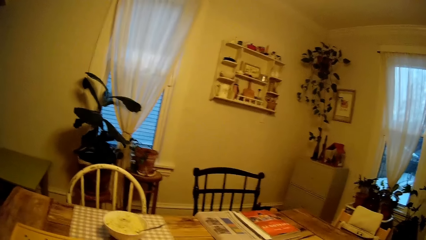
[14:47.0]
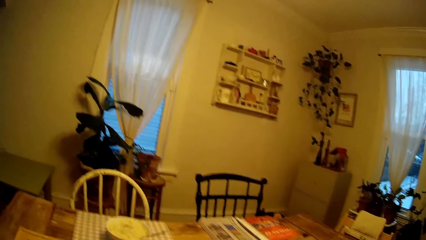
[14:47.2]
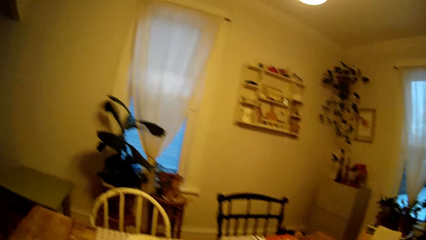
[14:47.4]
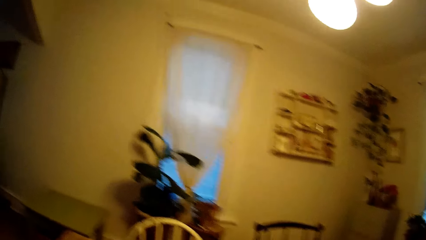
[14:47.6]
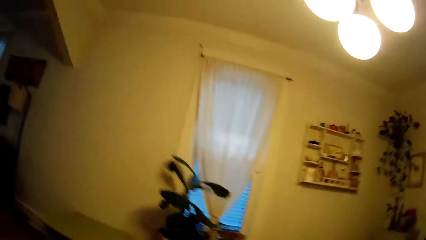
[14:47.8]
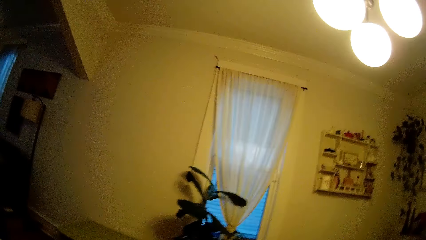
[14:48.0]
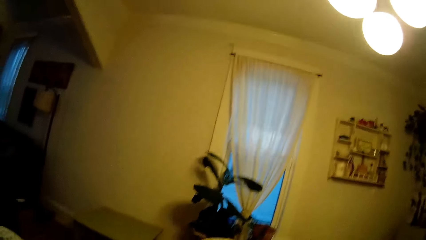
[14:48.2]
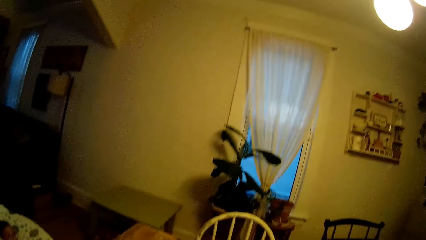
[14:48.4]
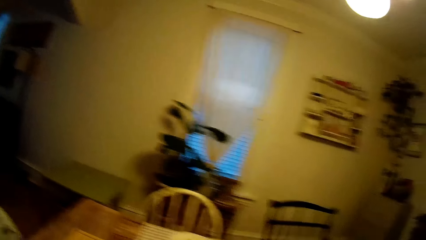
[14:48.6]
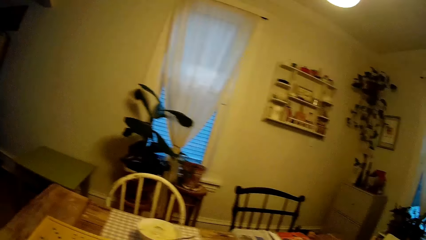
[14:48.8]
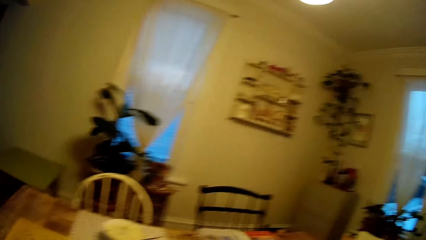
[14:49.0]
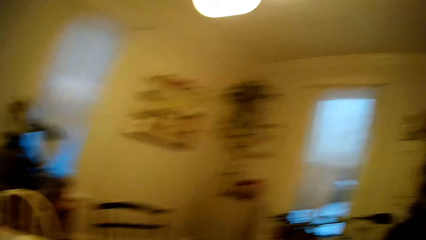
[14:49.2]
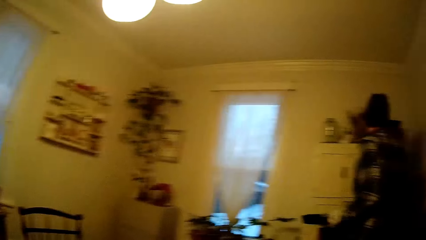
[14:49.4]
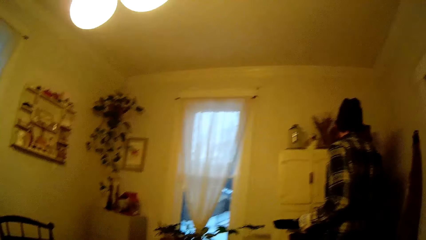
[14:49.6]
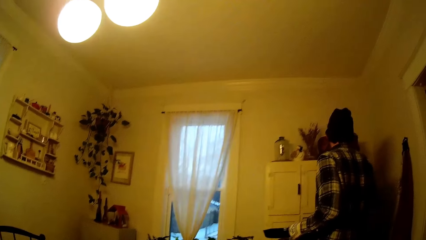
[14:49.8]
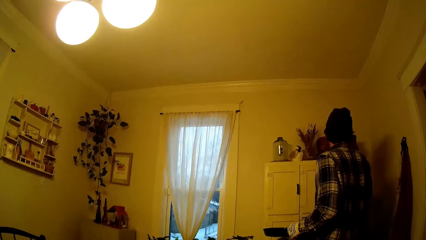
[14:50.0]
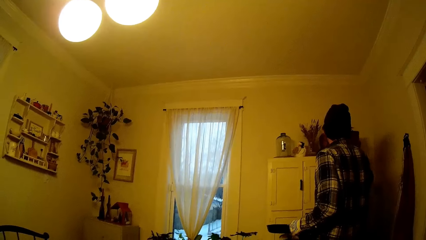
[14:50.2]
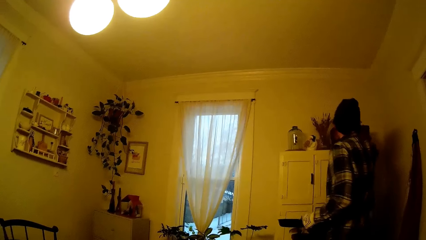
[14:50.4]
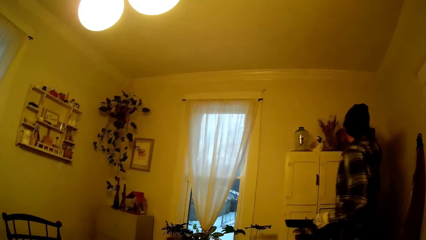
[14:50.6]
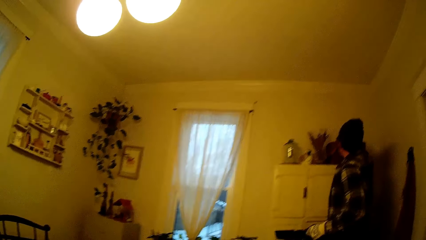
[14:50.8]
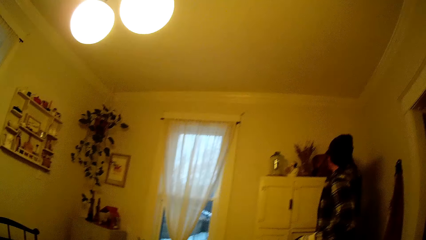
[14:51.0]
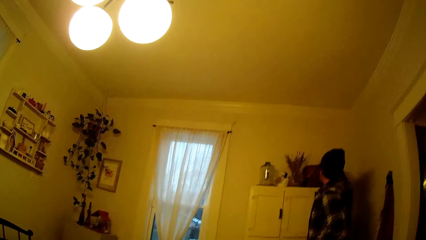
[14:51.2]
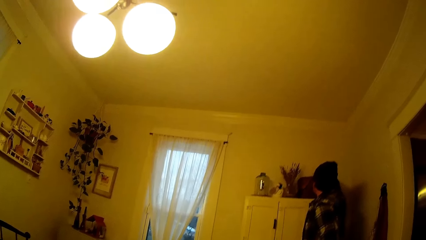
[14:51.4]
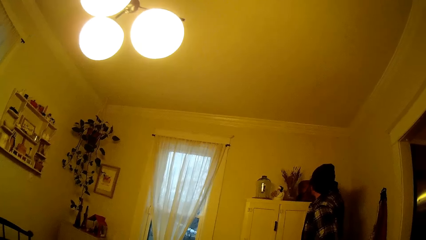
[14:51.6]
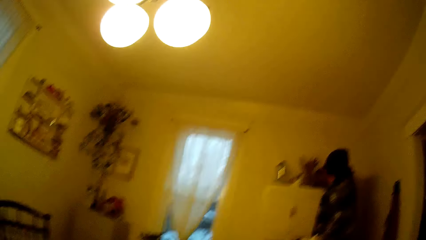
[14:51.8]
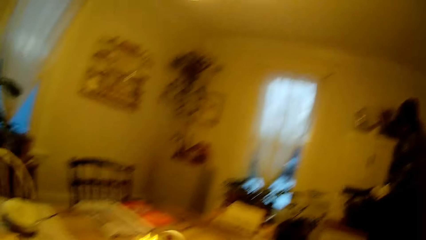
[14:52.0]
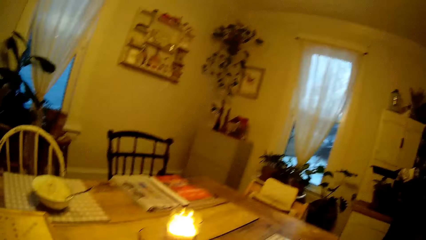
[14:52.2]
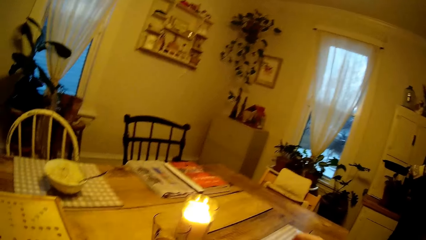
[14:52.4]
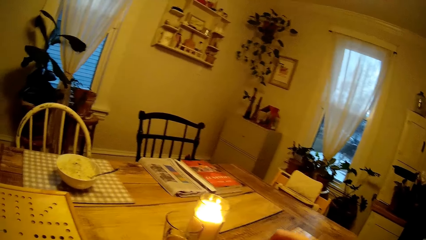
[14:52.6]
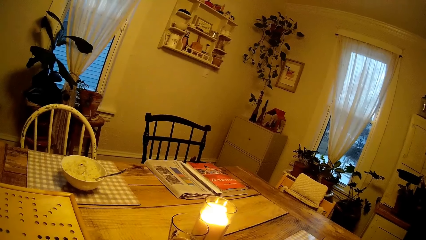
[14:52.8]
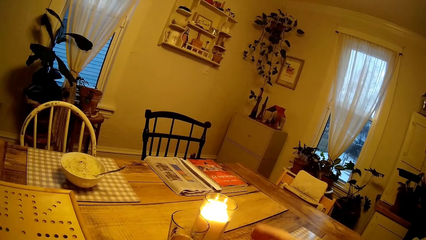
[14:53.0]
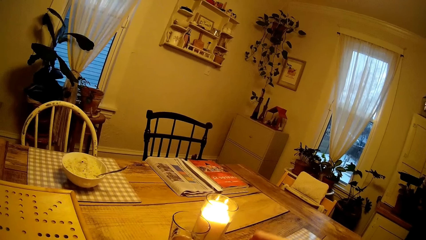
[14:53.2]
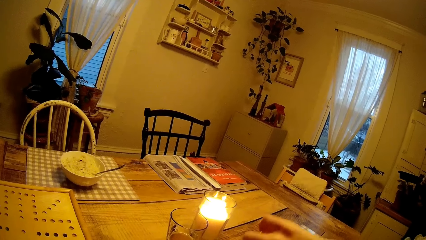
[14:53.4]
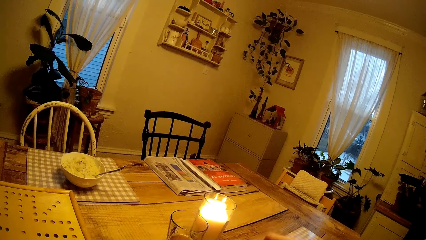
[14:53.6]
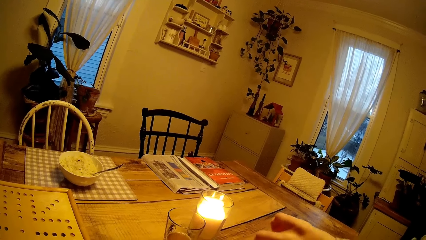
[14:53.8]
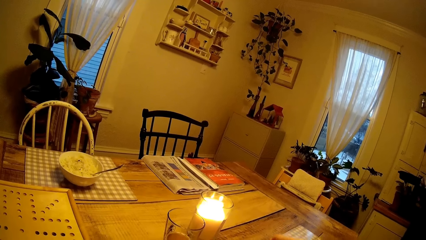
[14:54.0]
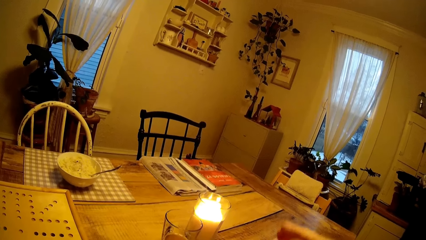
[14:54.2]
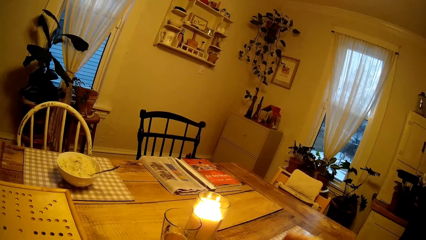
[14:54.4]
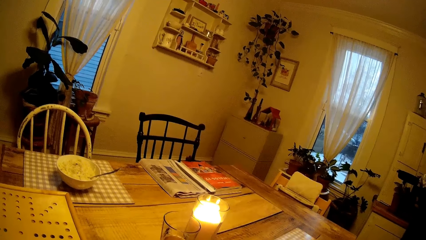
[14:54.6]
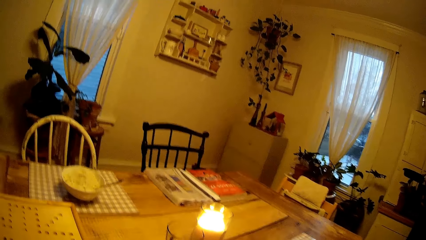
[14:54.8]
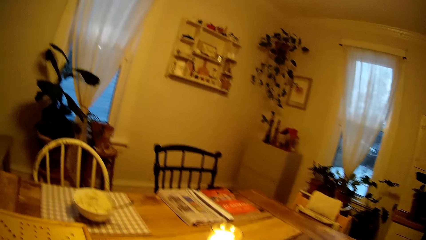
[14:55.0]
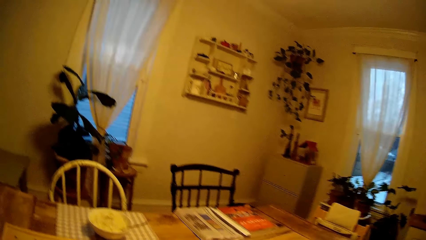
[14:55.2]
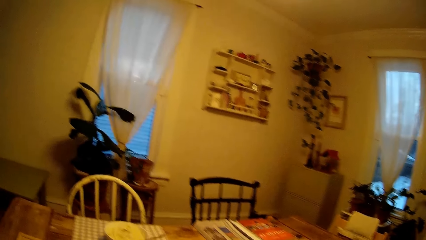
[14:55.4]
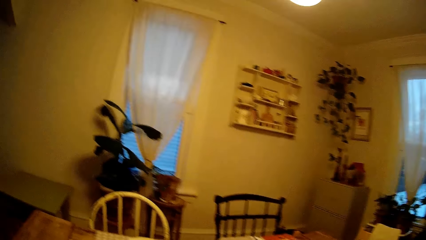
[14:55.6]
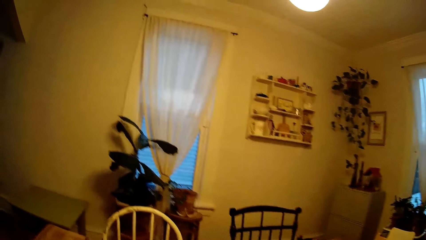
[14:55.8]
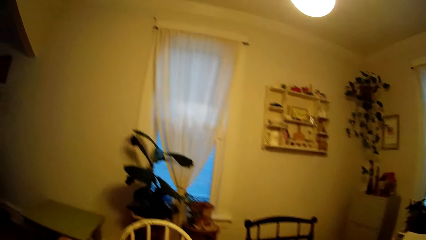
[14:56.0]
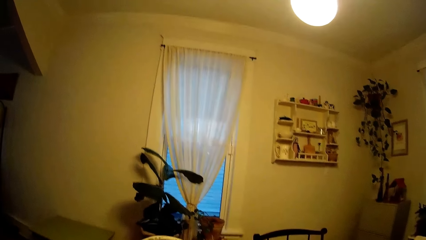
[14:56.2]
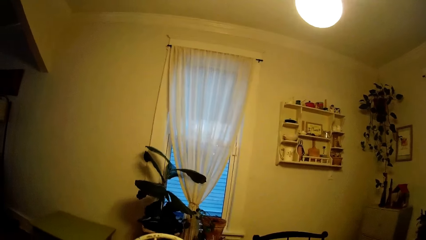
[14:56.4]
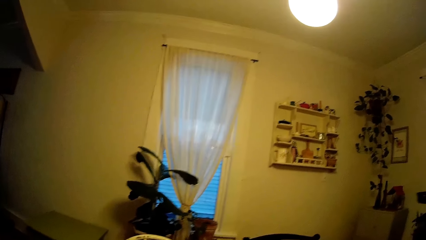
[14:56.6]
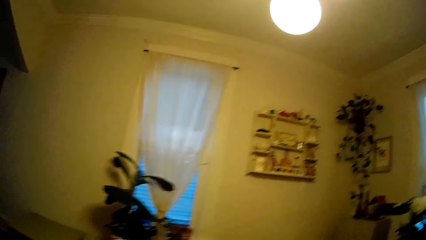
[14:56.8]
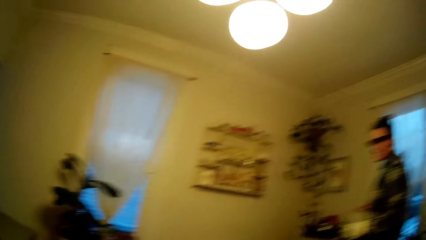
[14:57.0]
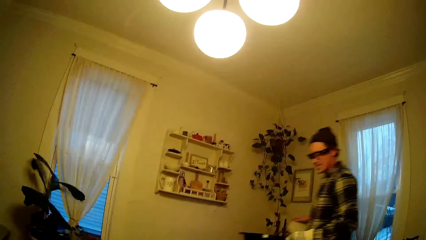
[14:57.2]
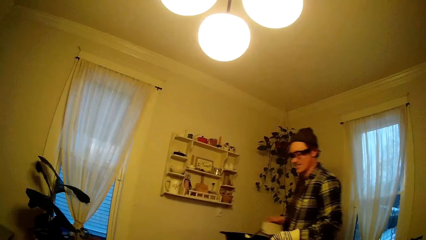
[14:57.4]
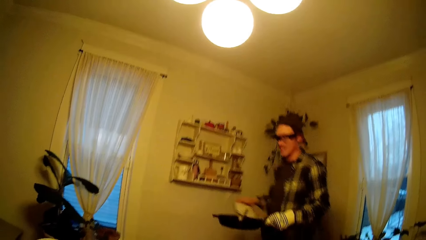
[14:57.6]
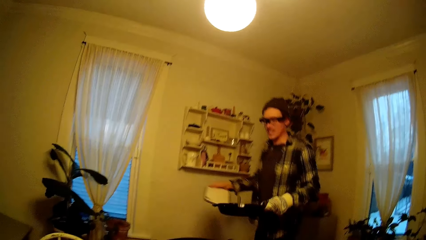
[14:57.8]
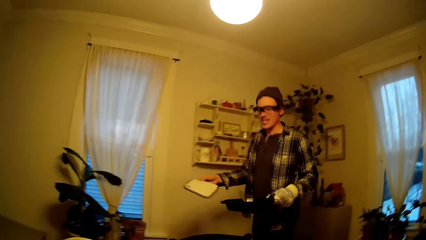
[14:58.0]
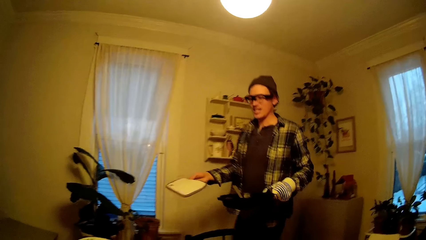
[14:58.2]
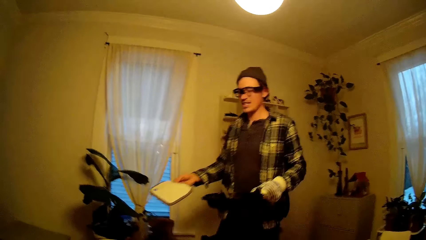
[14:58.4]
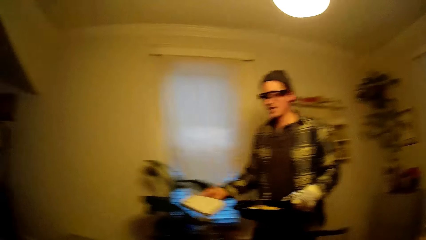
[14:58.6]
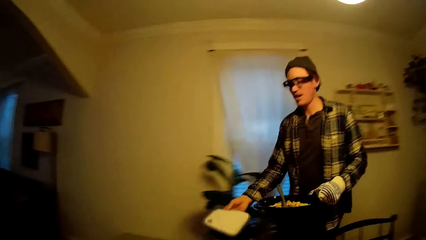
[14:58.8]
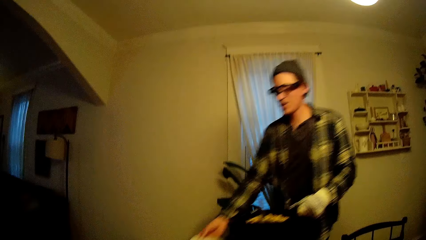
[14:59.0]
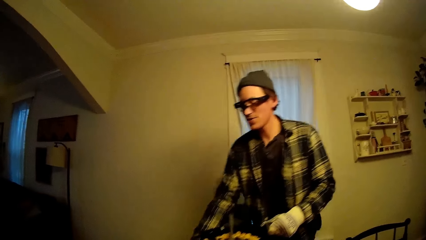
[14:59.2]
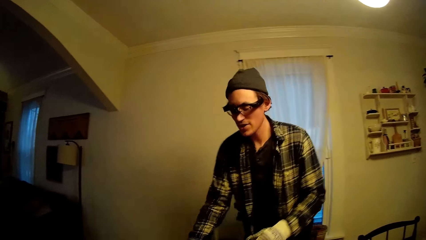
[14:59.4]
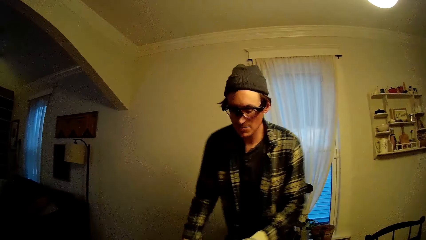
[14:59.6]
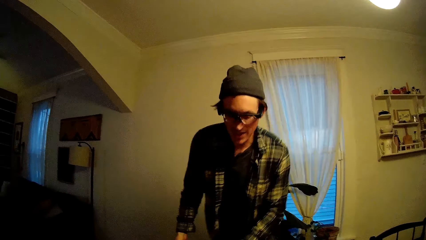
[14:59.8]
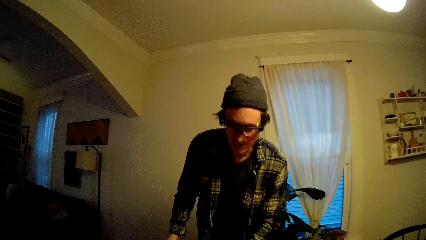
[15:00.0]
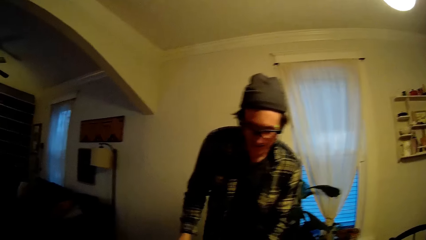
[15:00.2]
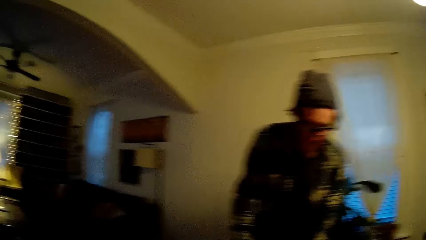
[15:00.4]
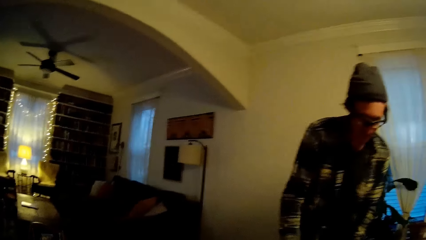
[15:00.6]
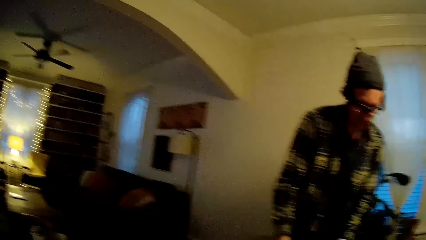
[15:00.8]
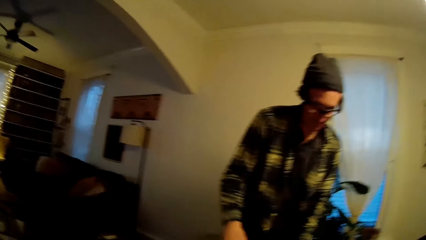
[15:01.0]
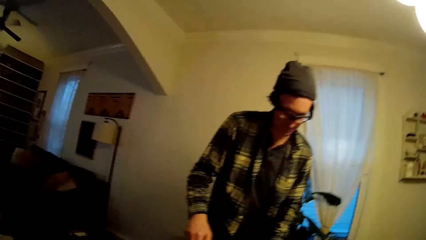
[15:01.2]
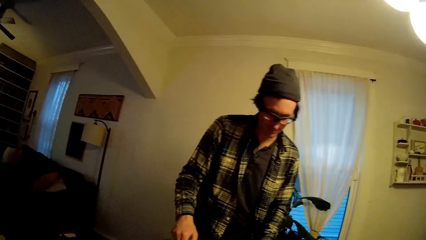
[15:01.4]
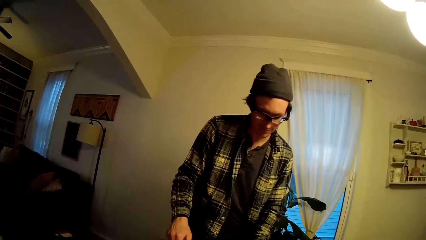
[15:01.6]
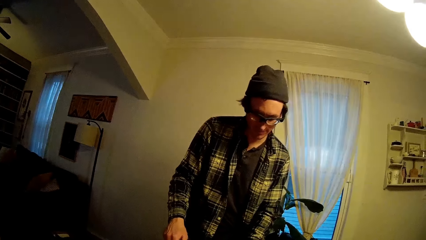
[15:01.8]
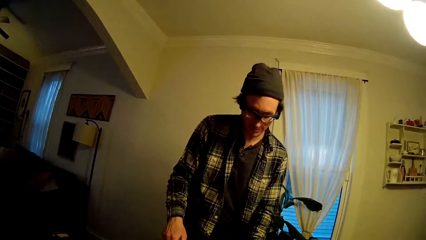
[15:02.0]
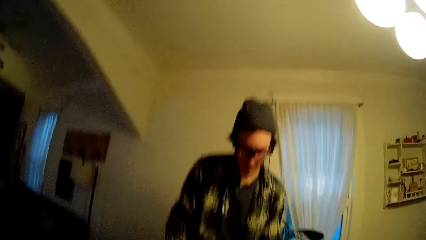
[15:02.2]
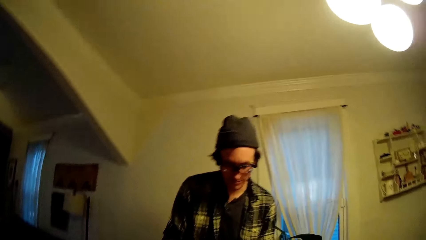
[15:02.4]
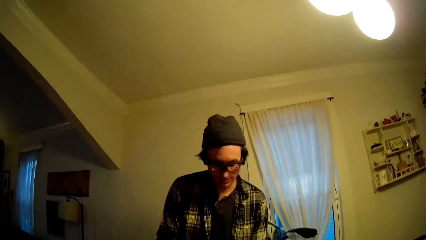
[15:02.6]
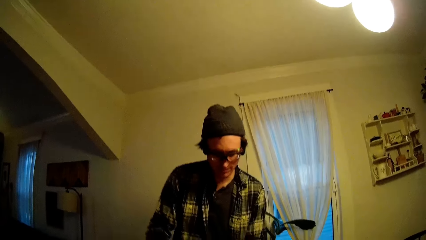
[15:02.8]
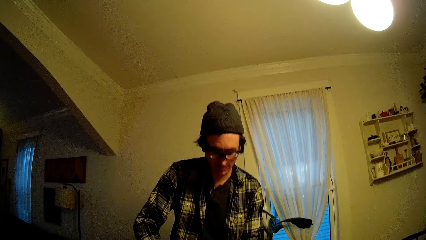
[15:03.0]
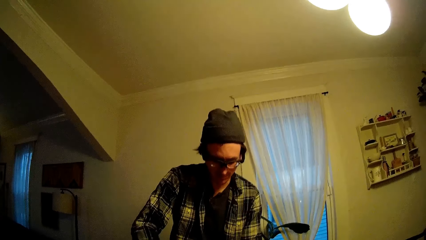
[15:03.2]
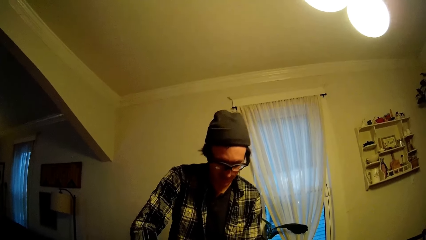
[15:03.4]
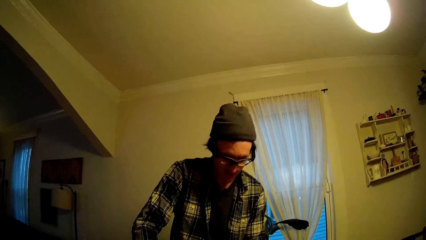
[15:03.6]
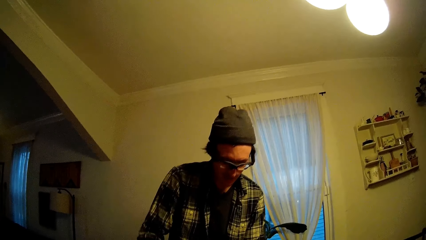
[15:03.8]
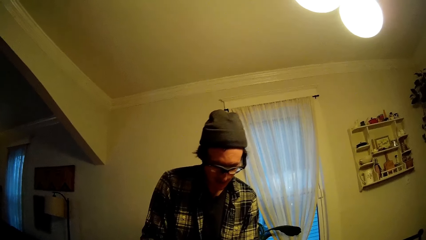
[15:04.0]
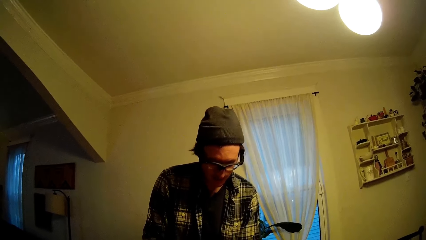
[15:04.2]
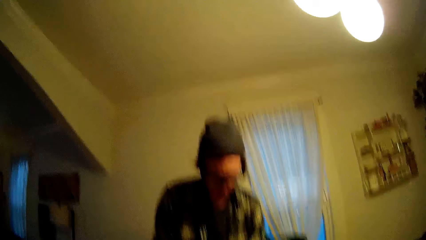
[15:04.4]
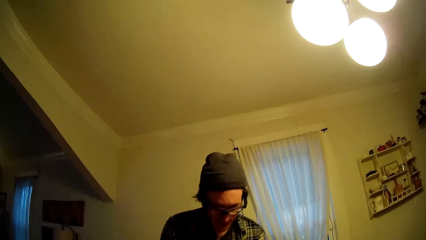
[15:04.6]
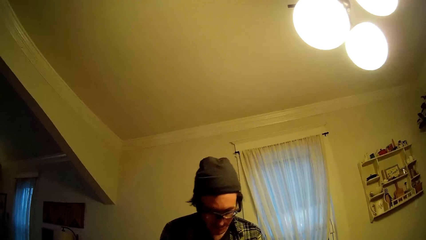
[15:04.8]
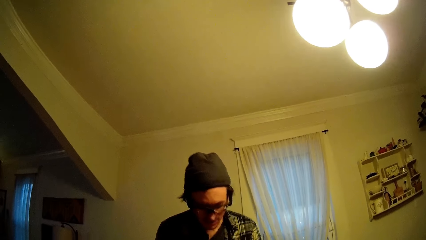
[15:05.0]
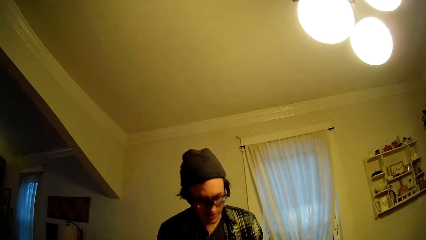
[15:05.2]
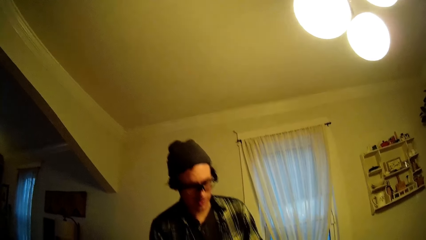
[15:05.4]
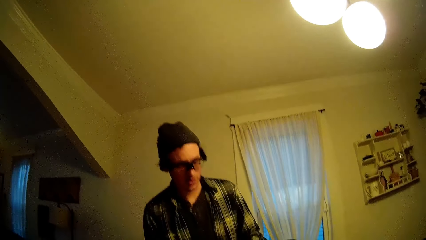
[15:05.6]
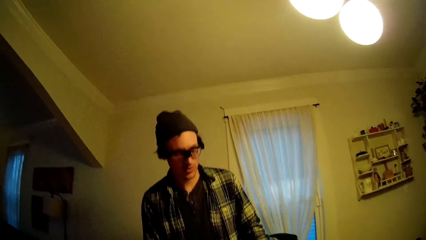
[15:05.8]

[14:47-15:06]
A man stands in front of a cabinet. The camera wearer taps on the dining table with her right hand. She does something. The man walks towards the dining table. The man carries a plate on the left hand and places the plate on the table.
